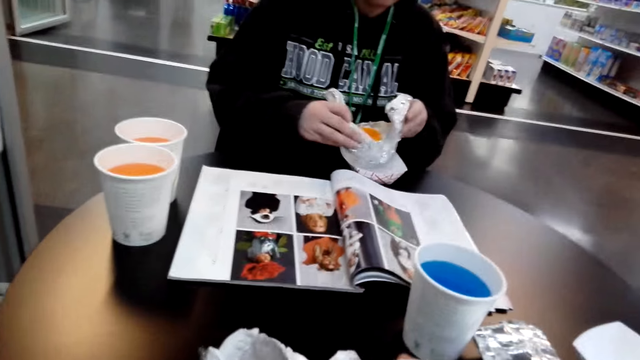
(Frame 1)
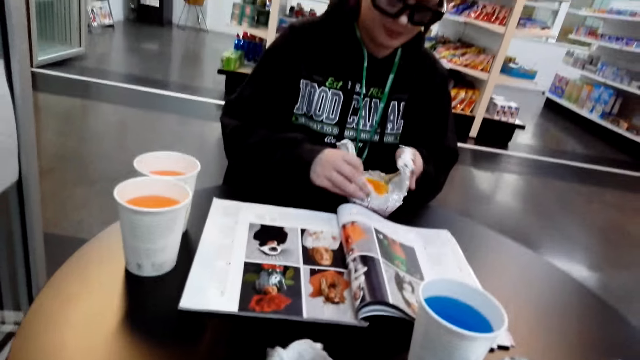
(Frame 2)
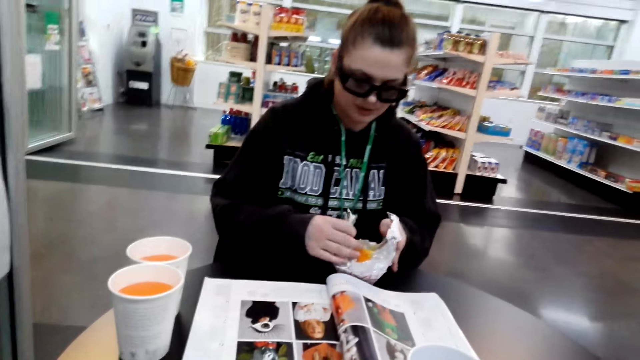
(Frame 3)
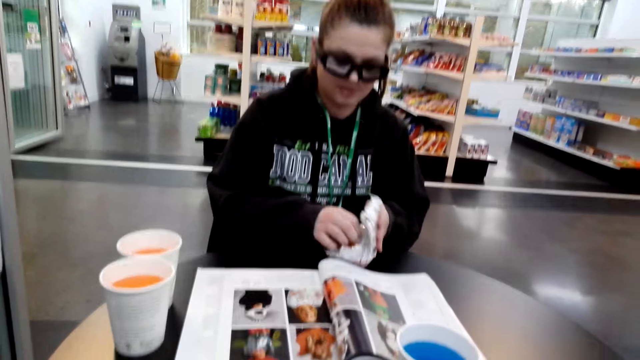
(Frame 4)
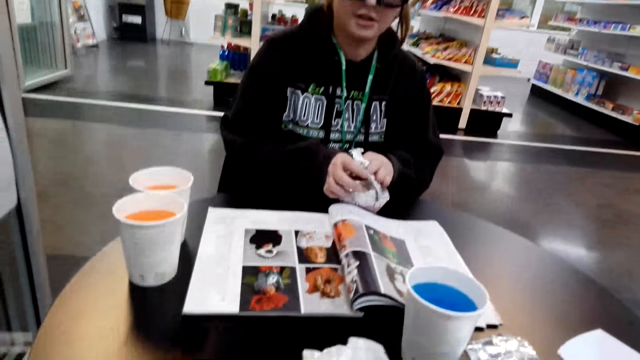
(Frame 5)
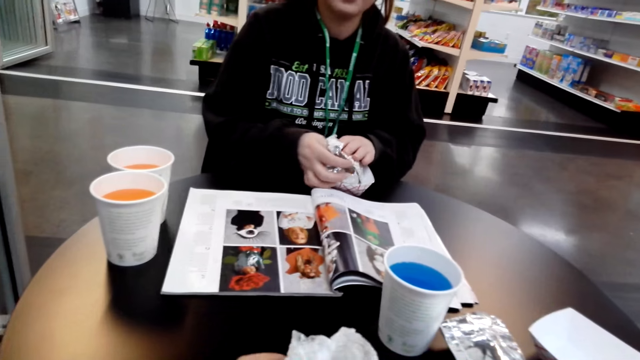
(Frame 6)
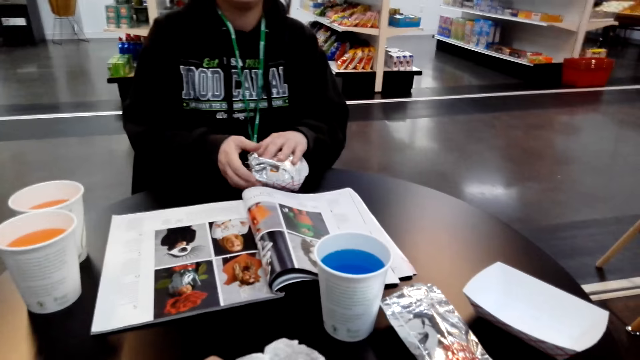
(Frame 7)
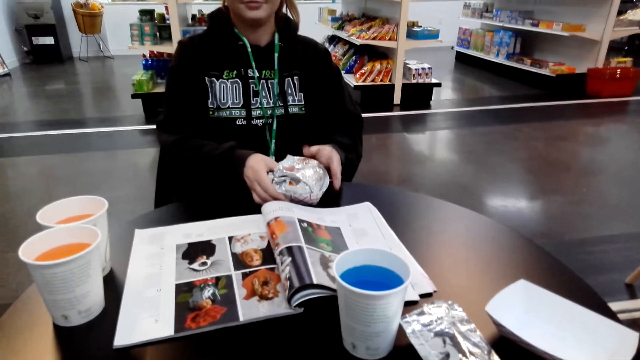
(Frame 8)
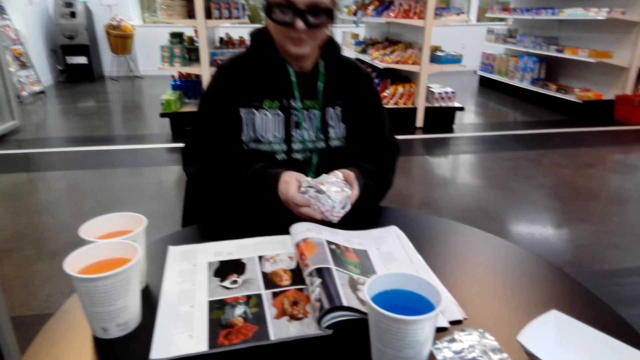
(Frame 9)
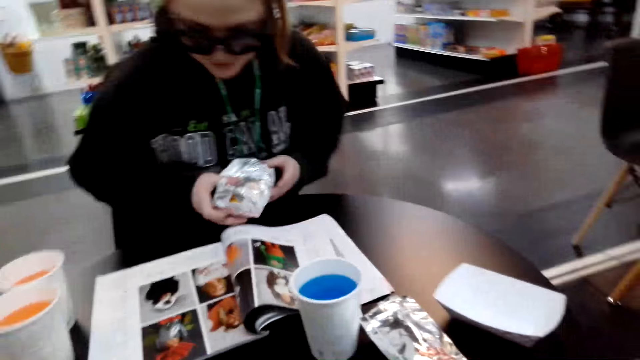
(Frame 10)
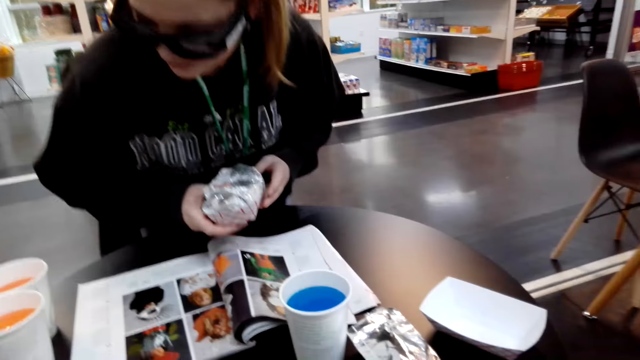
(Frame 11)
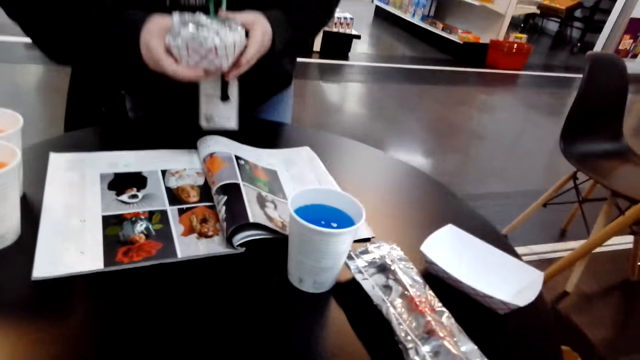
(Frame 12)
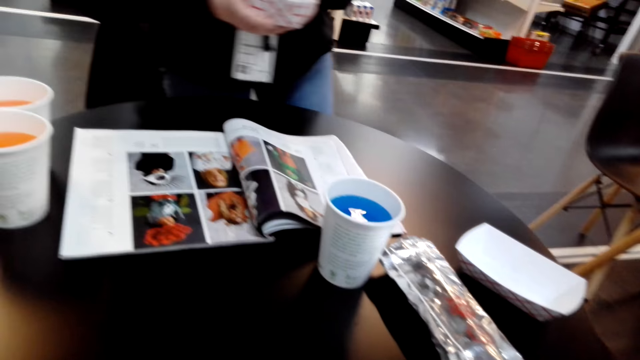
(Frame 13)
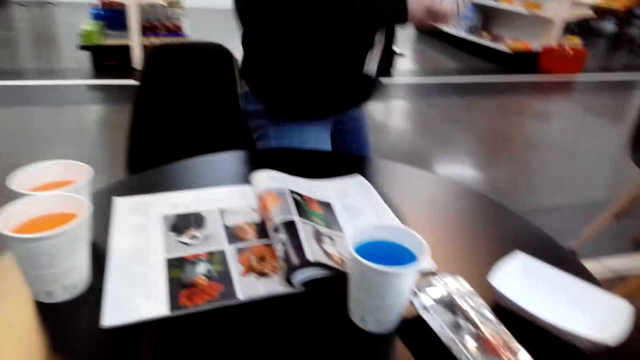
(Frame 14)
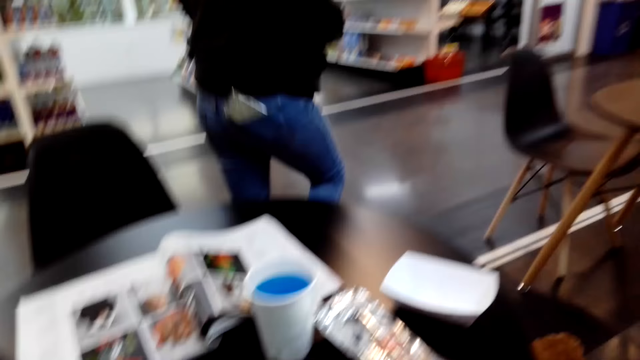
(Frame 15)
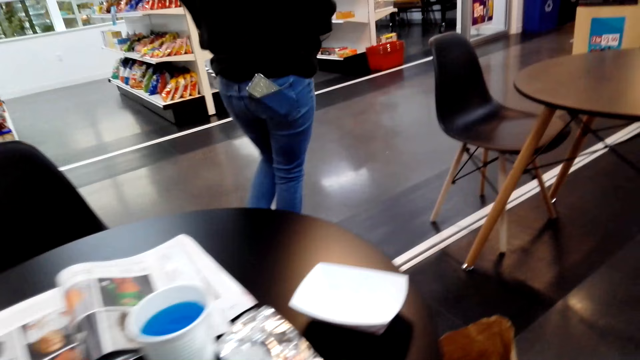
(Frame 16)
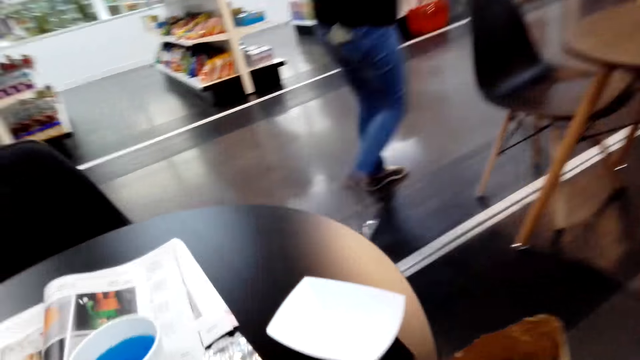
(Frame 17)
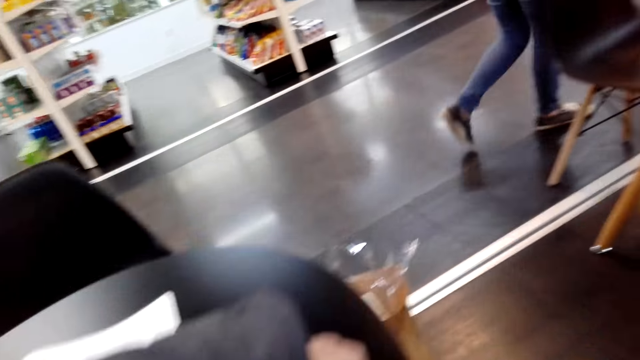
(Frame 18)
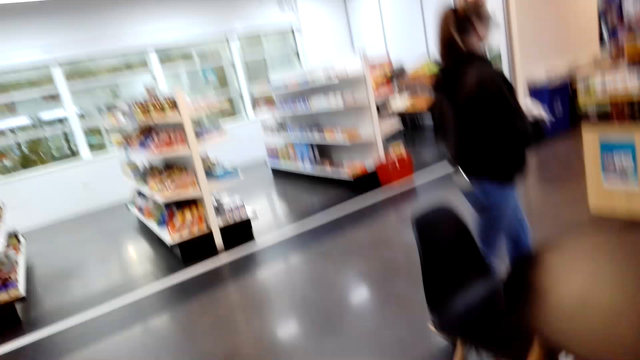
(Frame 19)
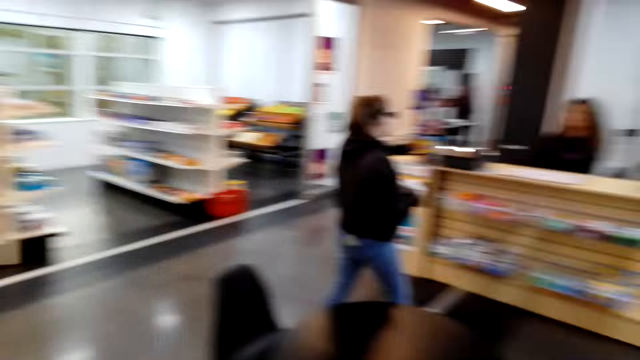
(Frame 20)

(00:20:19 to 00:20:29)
The lady places a wrap of something on the table. The camera wearer interacts with the lady. The lady wraps a piece of something with both hands on the table. The lady stands in the store and walks around the store.

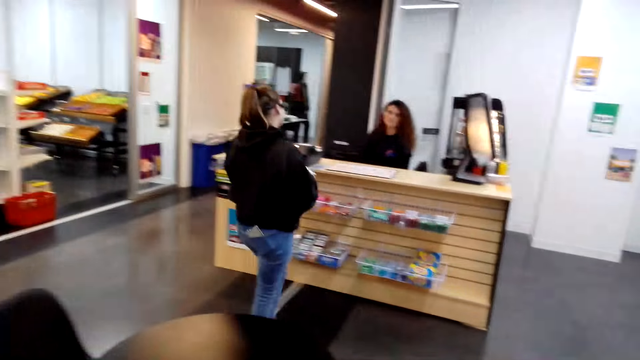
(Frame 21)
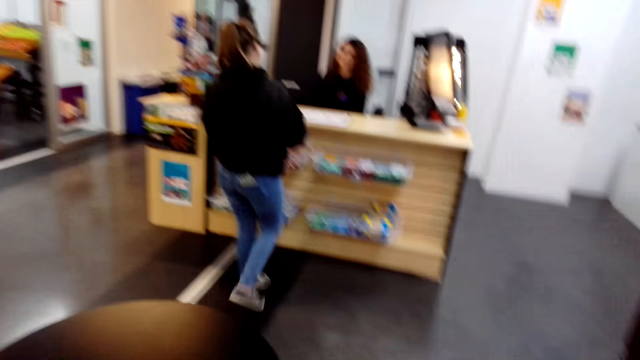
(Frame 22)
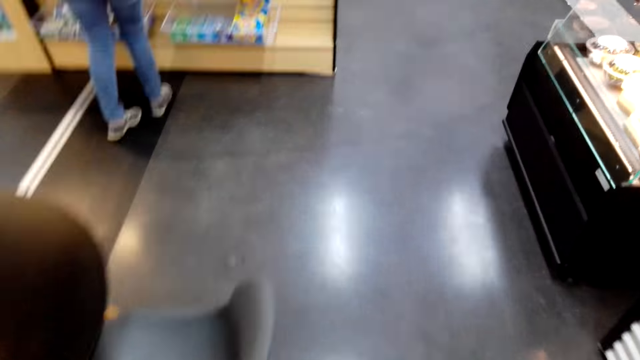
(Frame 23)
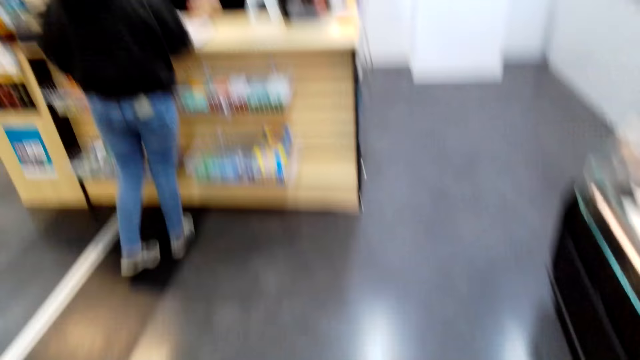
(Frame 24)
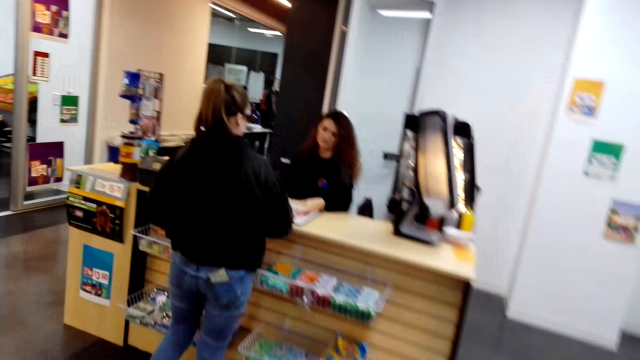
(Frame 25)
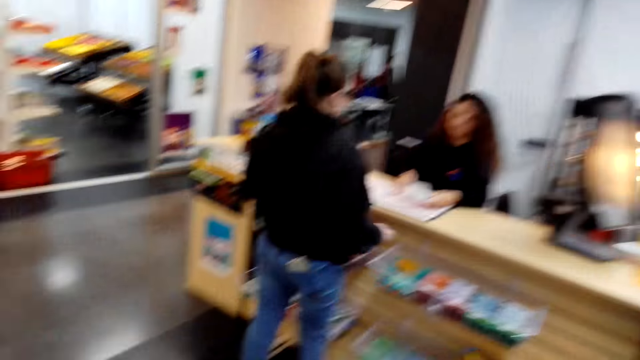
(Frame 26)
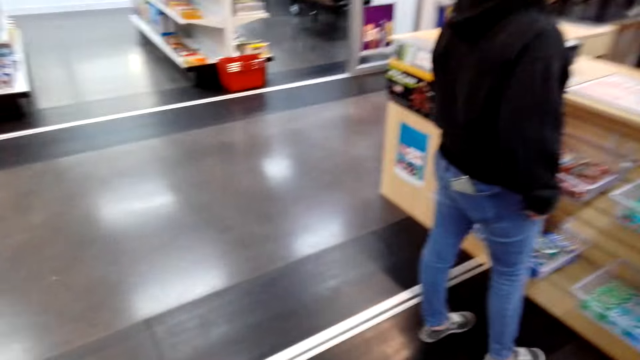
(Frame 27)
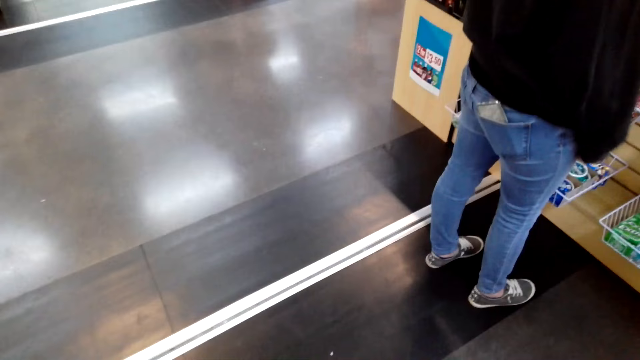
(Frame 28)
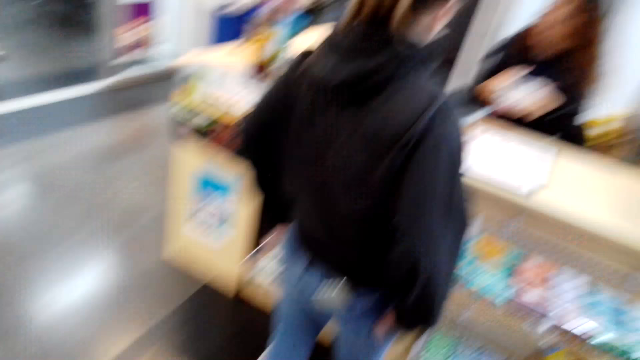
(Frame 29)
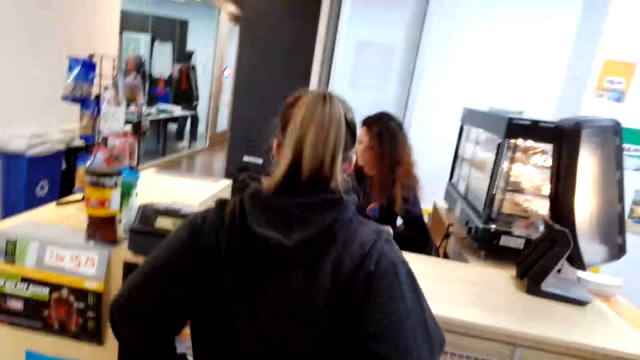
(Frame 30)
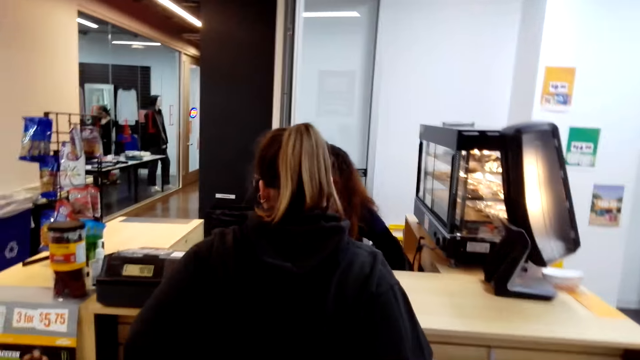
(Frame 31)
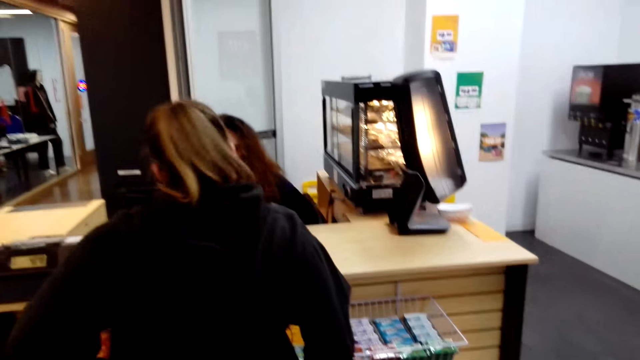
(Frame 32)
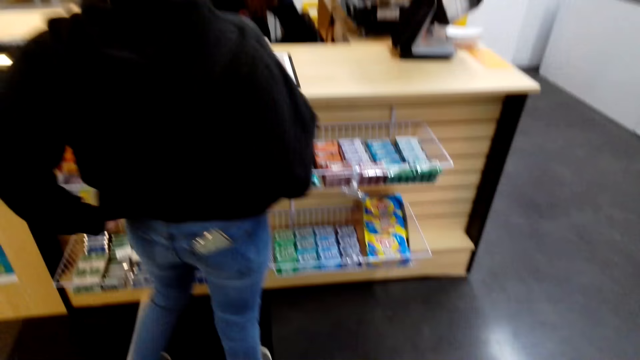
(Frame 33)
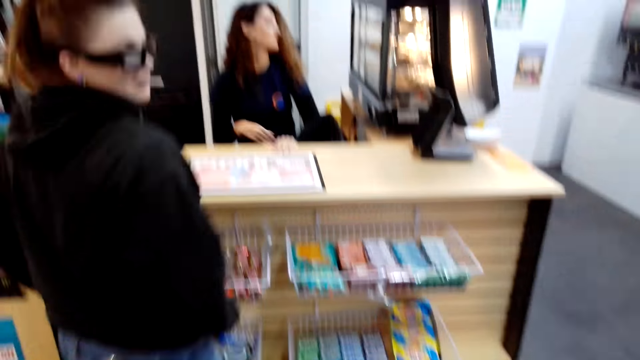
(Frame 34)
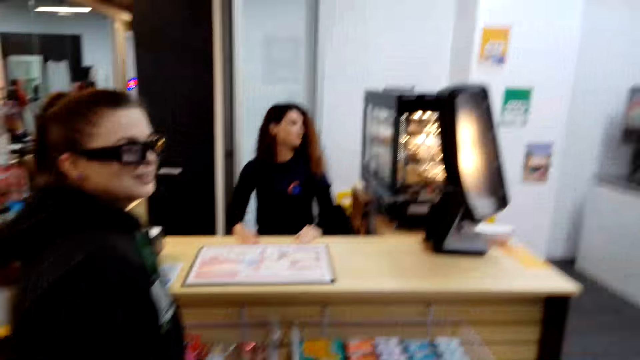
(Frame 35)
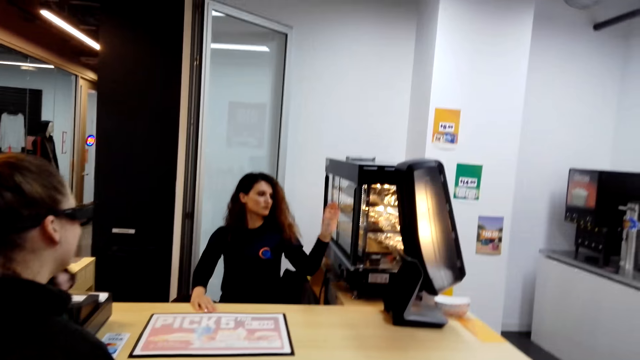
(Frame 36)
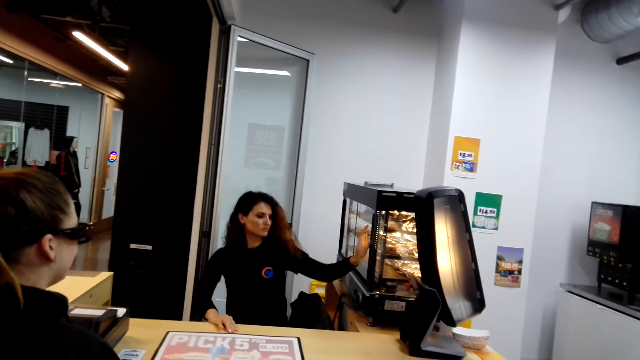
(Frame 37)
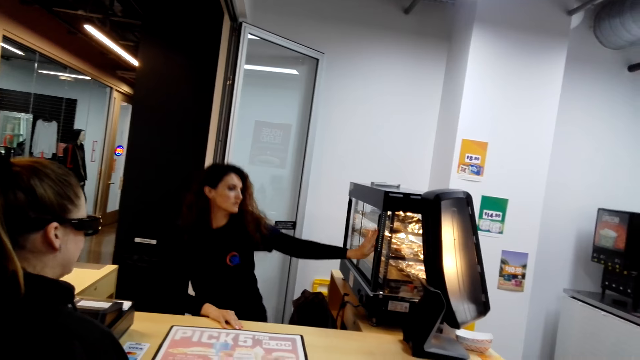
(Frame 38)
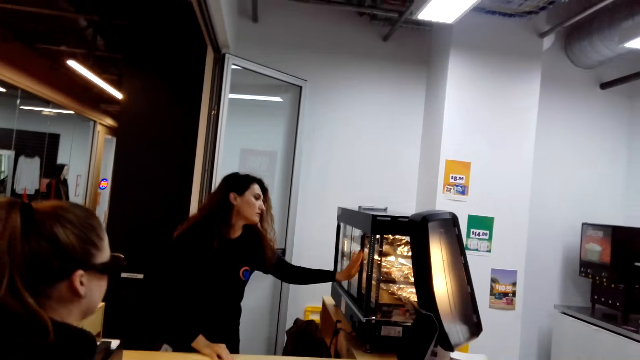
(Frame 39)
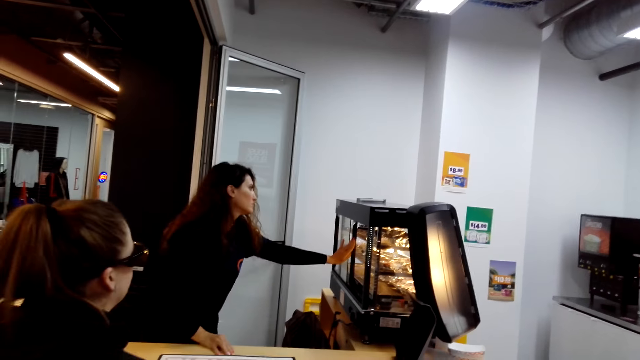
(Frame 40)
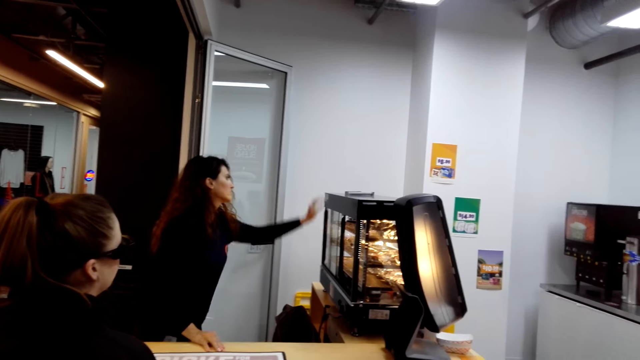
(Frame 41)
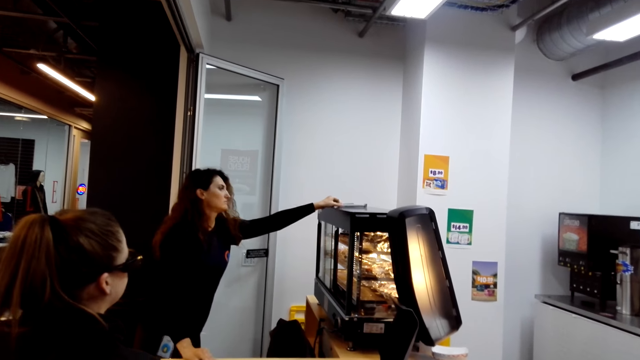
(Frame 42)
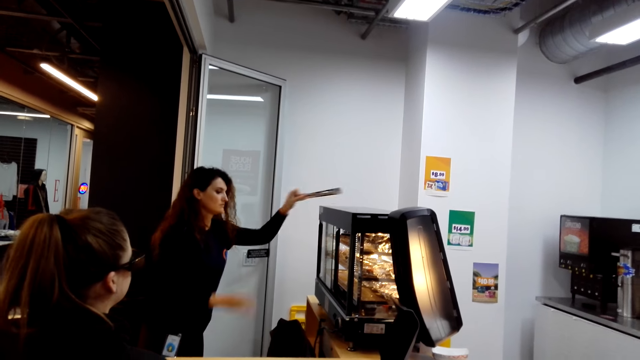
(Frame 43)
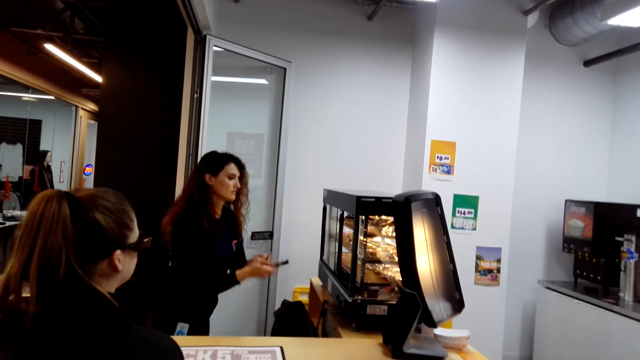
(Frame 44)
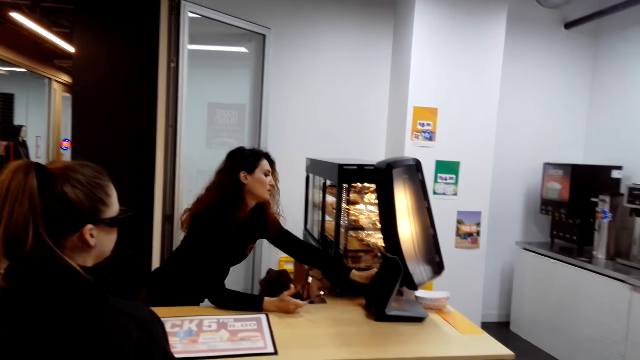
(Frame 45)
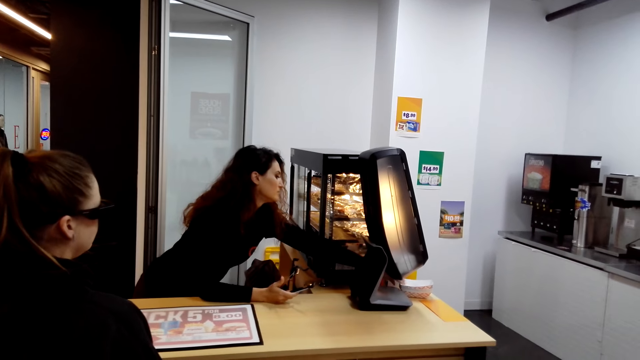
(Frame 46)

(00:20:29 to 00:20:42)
The lady interacts with another woman. The lady stands at the counter. The camera wearer walks in the eatery. The other woman picks up the tong.
